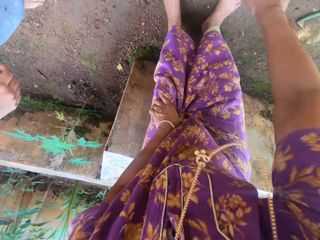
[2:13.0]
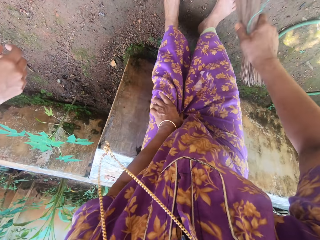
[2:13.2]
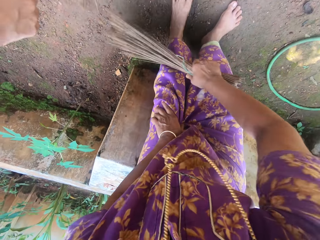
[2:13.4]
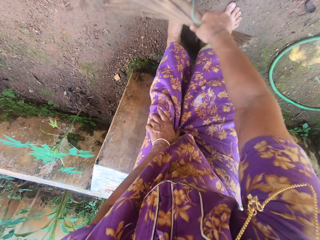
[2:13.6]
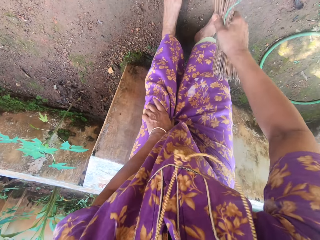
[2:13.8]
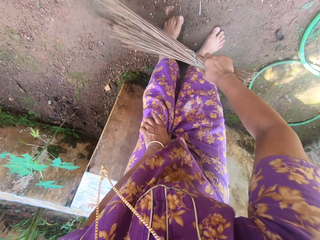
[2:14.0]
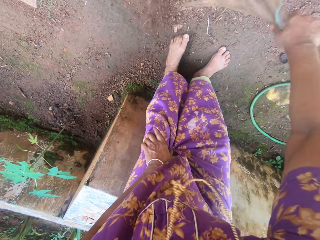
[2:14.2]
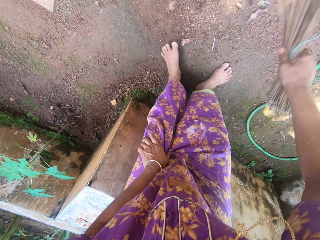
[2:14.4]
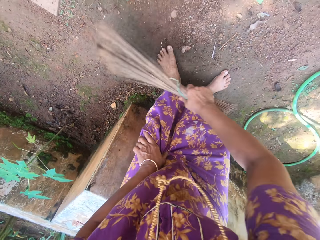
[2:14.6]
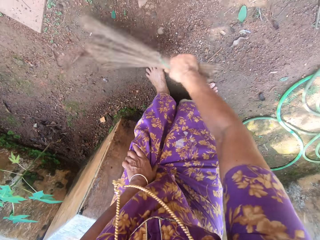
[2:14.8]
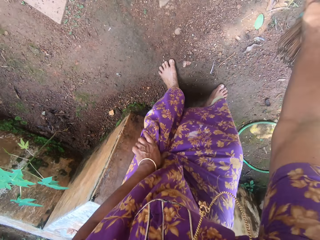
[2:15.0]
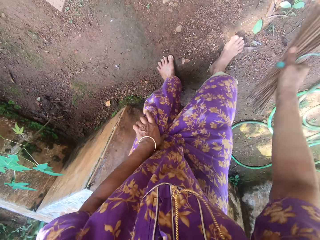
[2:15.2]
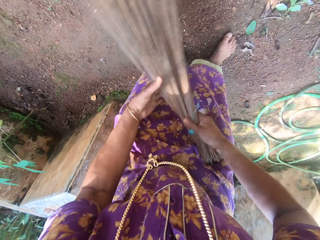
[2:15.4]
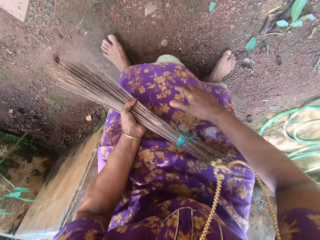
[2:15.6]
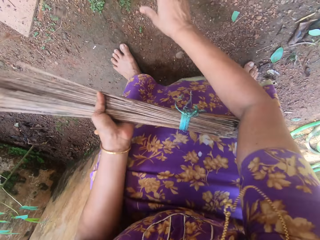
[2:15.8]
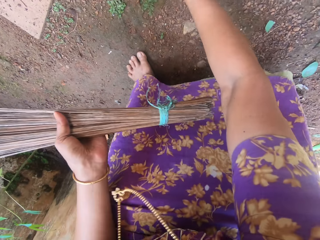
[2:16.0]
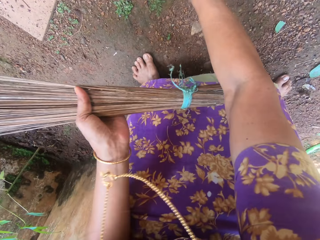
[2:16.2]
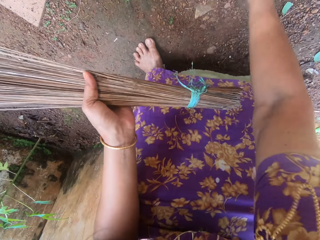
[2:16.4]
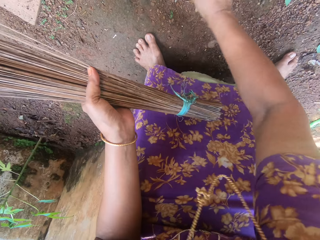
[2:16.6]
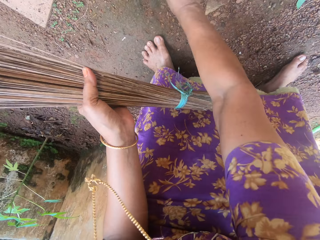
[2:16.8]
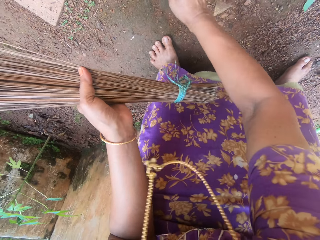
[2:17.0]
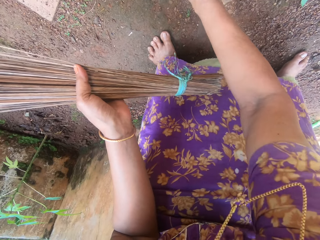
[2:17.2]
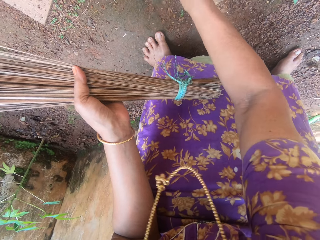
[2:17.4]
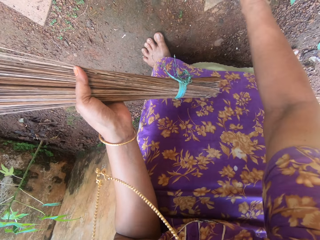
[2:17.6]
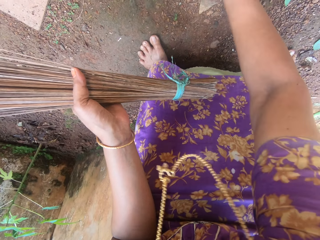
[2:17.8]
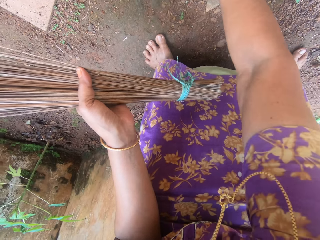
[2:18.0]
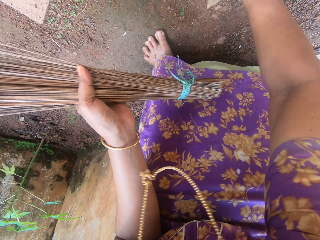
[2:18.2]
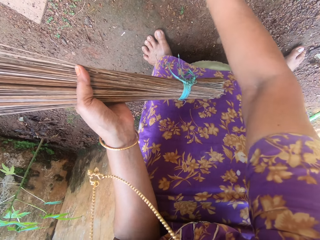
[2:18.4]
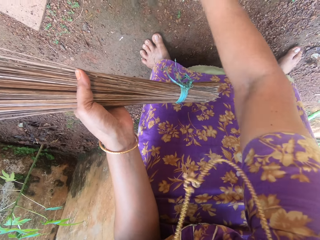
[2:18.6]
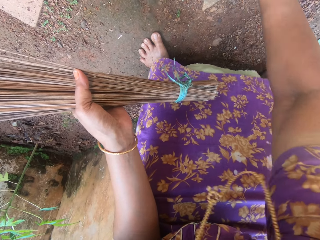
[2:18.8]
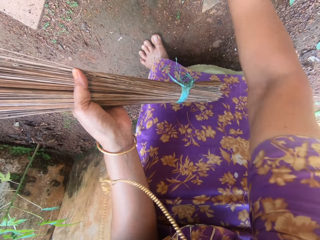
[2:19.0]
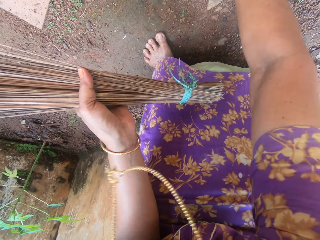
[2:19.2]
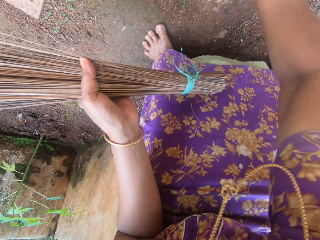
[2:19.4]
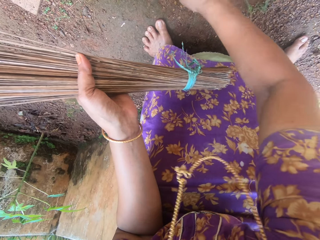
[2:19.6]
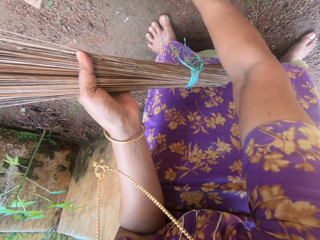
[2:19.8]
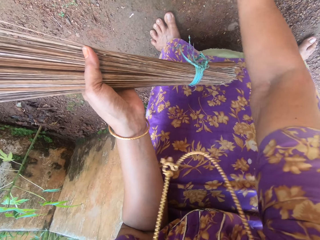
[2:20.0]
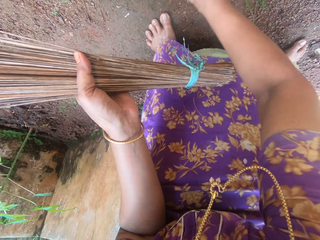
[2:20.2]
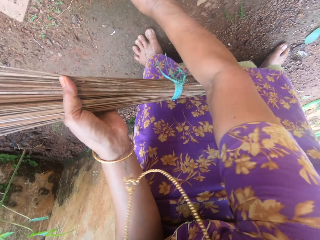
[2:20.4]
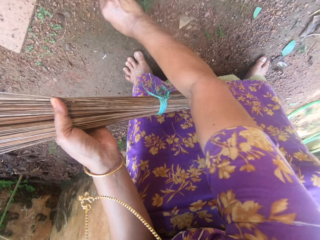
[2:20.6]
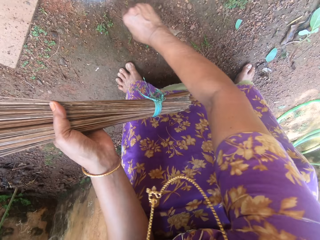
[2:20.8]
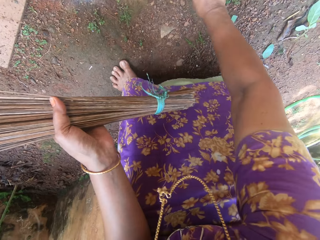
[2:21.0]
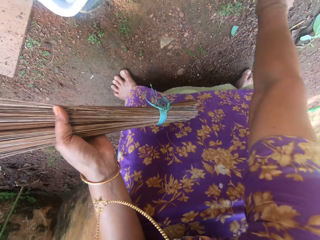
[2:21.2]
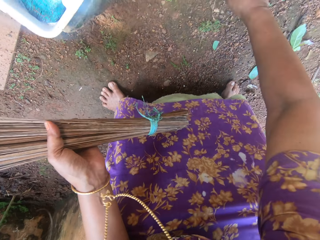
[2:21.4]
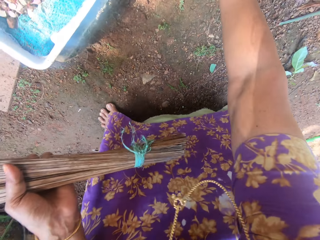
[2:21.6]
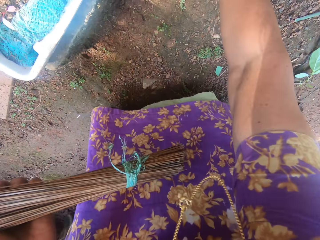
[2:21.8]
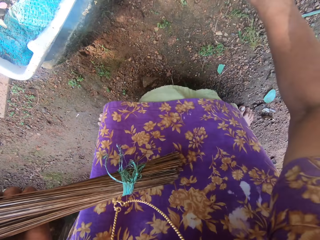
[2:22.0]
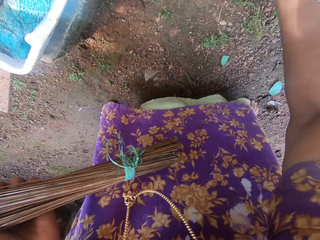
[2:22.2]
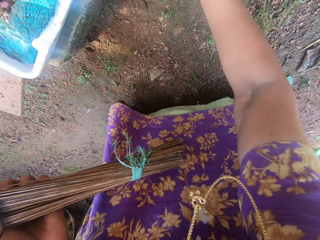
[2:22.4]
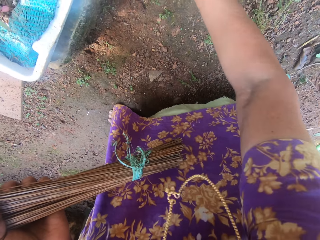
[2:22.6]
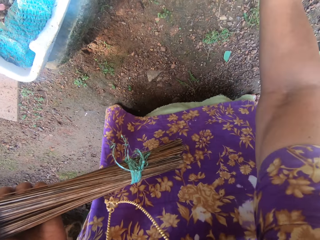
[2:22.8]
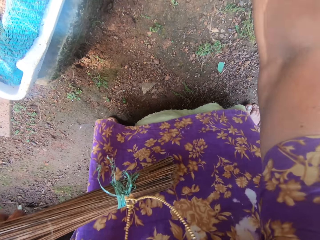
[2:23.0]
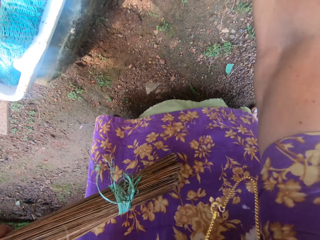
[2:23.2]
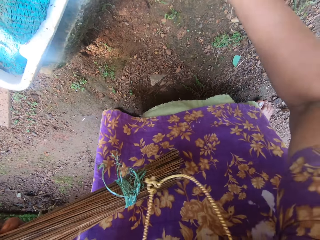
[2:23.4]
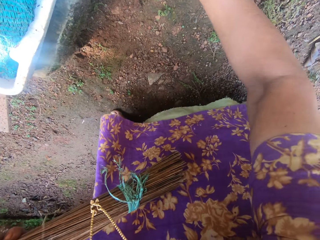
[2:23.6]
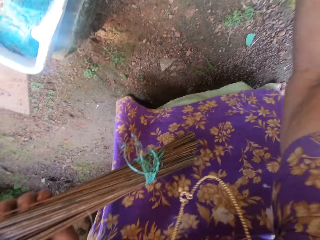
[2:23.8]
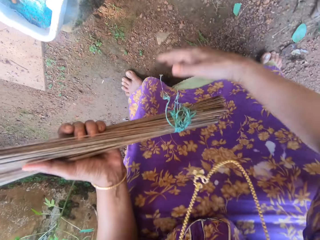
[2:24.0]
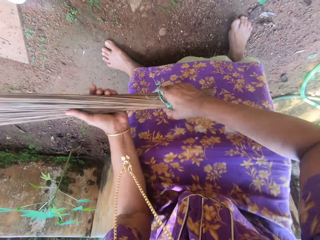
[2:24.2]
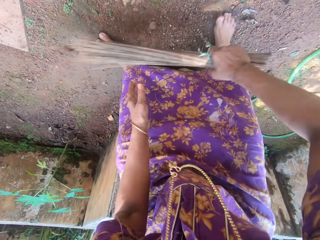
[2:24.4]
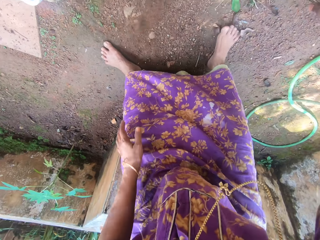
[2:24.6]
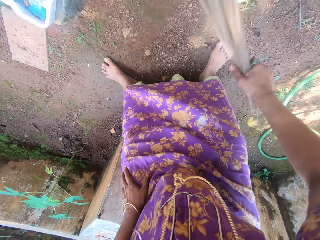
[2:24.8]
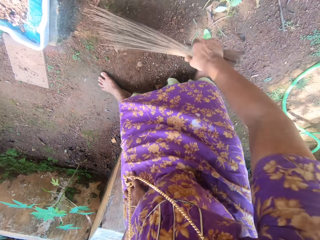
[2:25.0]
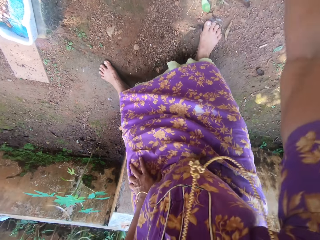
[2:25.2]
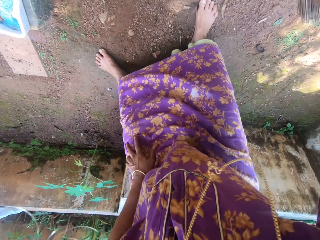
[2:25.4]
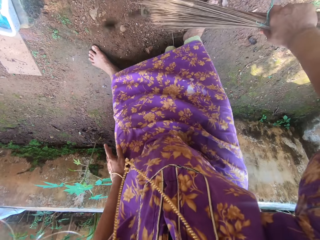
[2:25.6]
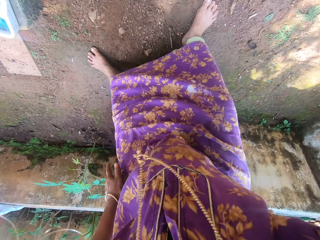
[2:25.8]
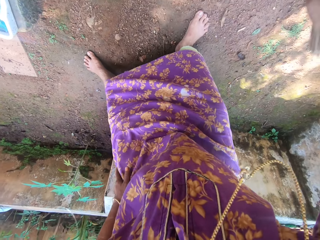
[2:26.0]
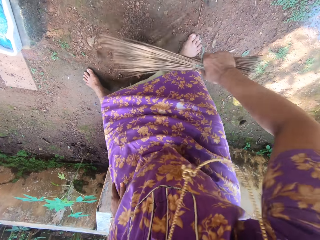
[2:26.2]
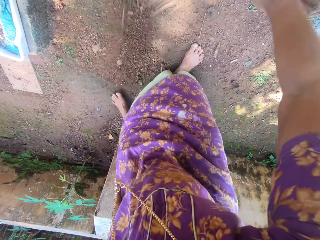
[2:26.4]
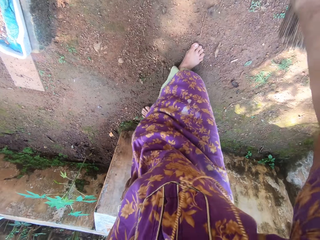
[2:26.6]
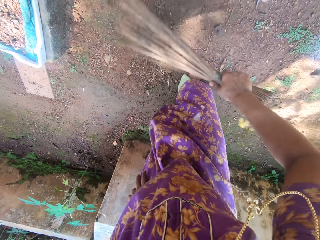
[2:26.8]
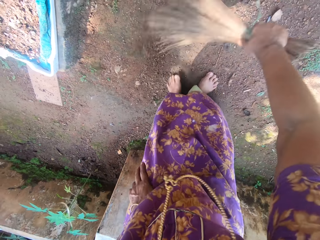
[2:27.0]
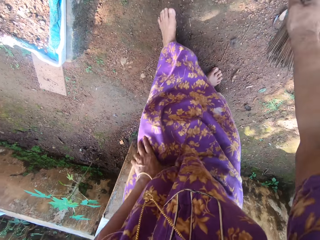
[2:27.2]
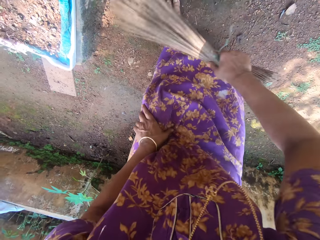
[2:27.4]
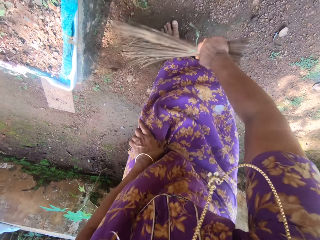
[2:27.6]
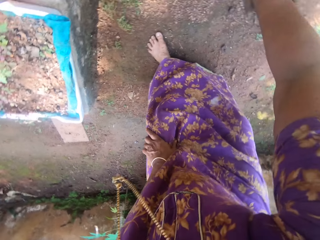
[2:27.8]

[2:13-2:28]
The camera wearer shifts the broom to her left hand. She uproots grasses from the ground with her right hand. She shifts the broom to her right hand. She sweeps the floor of the compound with the broom in her right hand.

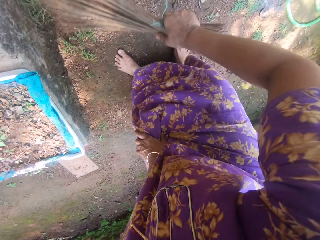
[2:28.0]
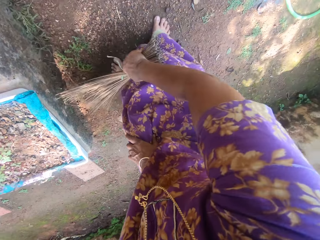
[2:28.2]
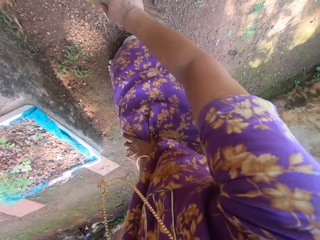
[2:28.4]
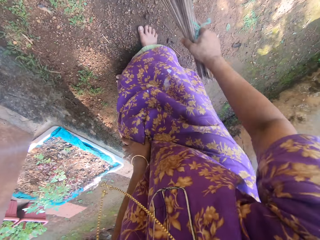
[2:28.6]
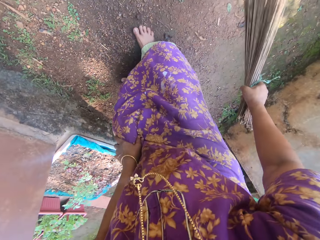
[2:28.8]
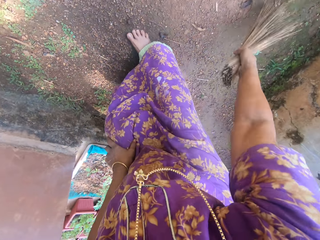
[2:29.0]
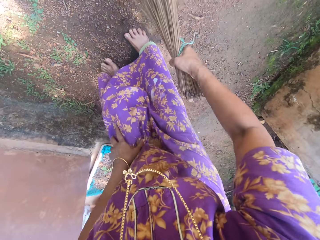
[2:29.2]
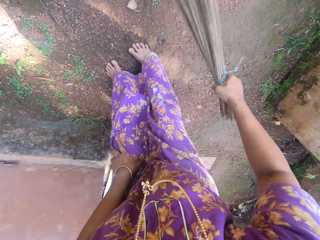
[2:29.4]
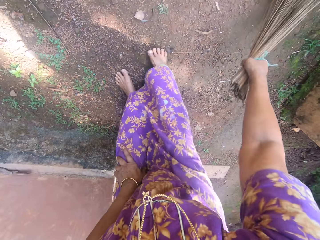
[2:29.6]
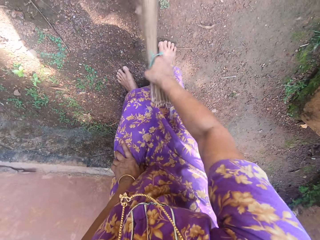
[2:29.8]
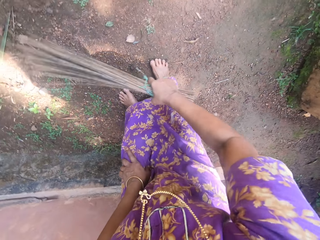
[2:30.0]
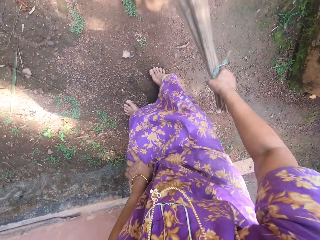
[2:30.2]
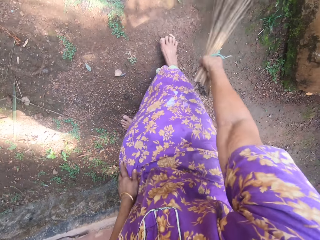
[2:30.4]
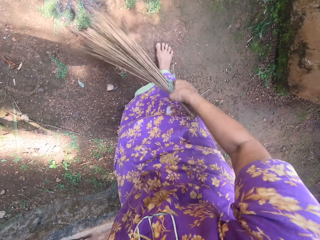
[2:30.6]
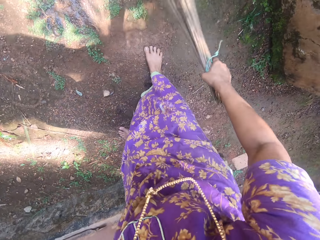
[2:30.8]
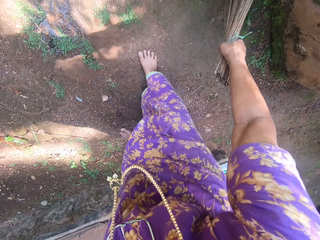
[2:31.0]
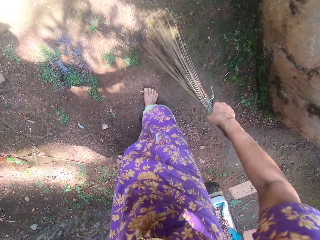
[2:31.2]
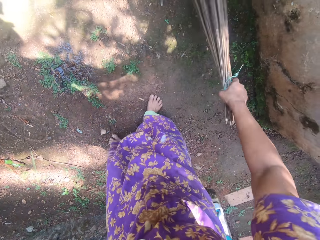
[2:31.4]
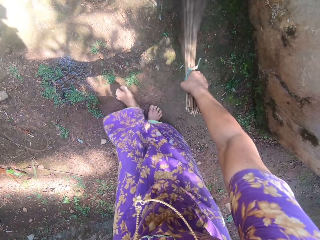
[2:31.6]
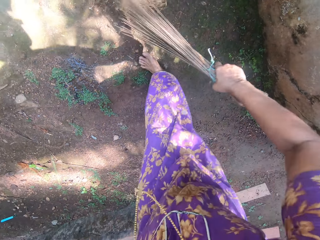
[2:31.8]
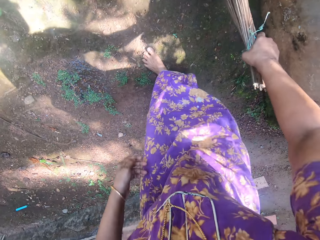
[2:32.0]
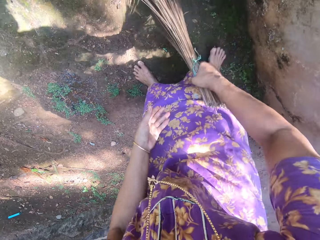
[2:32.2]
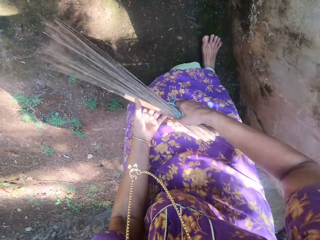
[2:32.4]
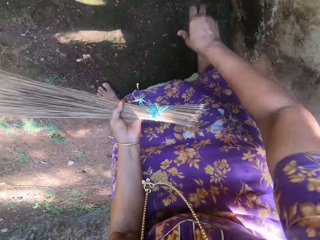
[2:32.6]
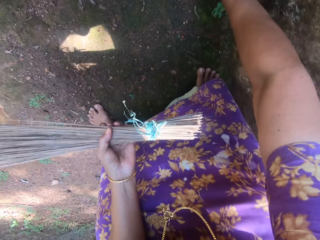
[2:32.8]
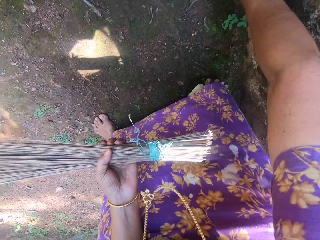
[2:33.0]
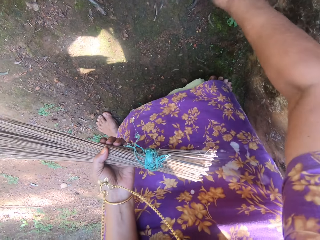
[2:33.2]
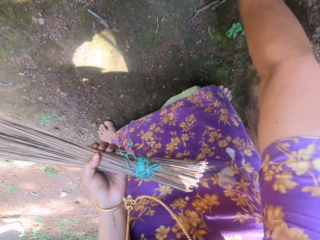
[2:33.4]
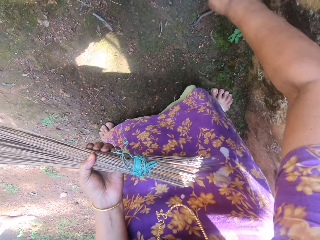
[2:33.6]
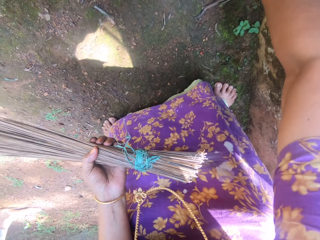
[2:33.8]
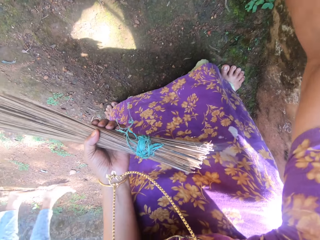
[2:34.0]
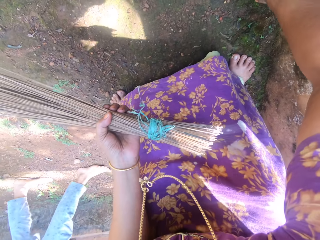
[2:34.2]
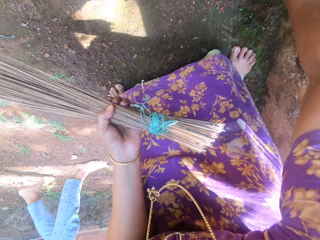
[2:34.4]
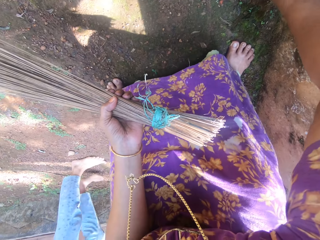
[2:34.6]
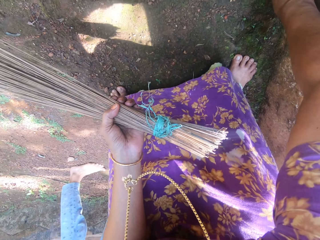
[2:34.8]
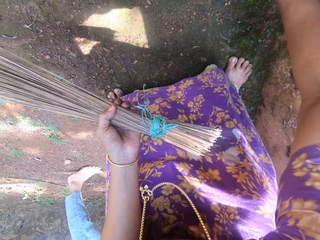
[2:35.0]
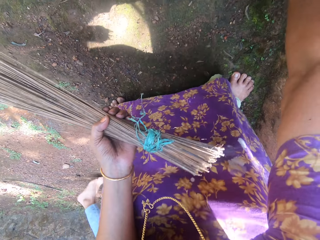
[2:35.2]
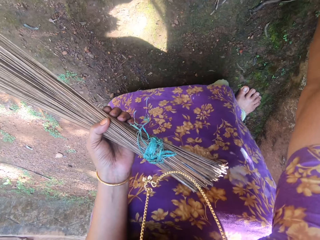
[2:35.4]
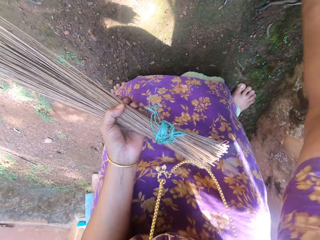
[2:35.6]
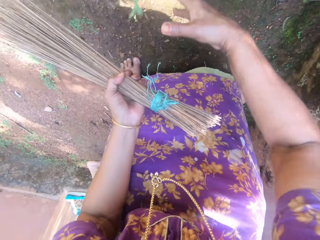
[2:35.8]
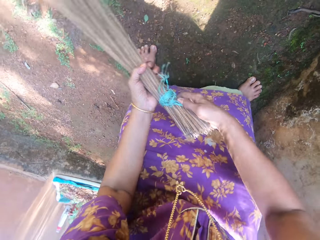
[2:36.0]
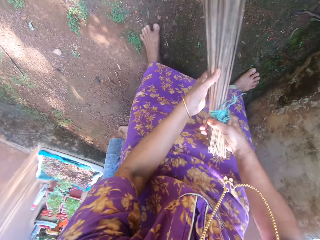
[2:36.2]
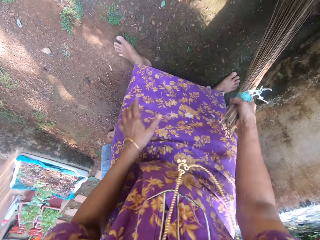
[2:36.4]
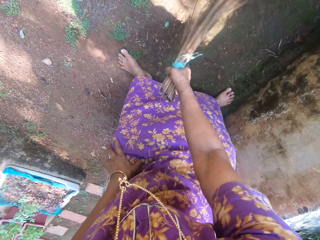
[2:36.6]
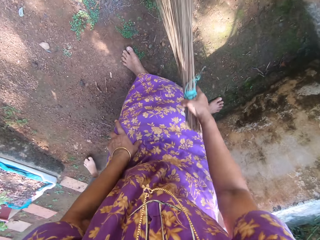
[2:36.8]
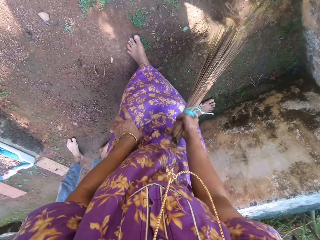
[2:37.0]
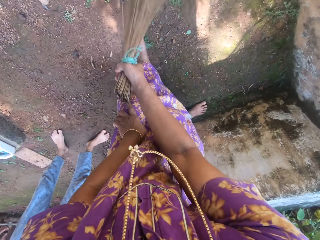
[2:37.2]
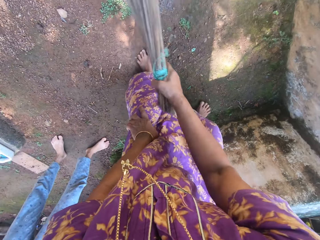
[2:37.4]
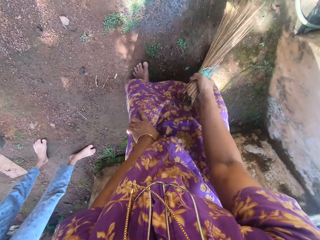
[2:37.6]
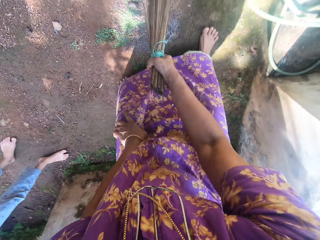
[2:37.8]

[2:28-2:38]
The camera wearer shifts the broom to her left hand. She uproots grasses or weeds from the ground along the wall with her right hand. A child walks on the back of the camera wearer. The camera wearer uproots the weeds. She shifts the broom to her right hand. She sweeps the floor of the compound with the broom in her right hand.
